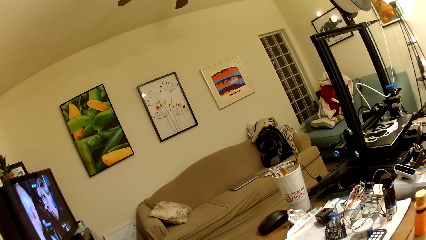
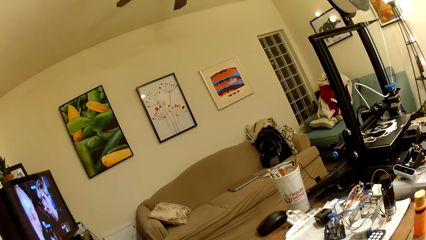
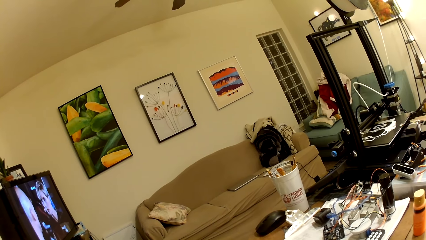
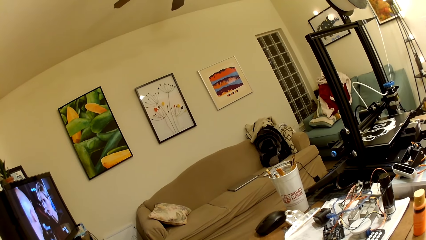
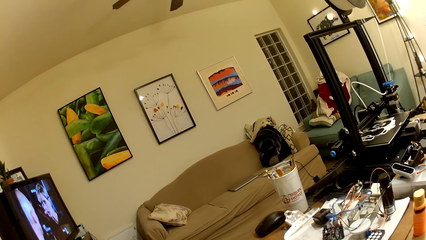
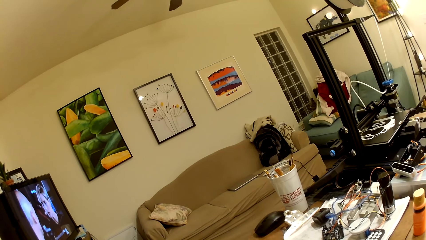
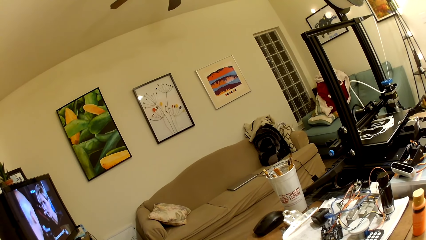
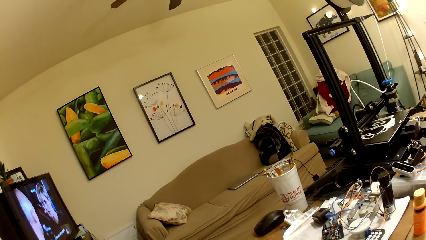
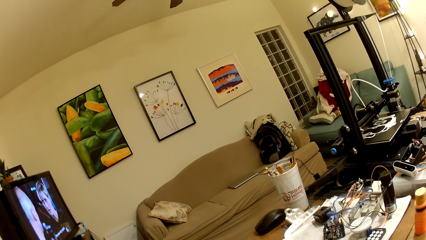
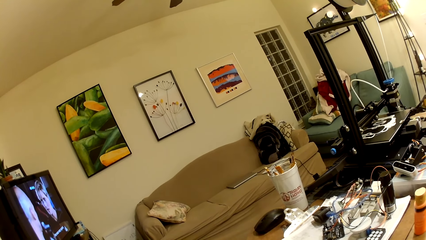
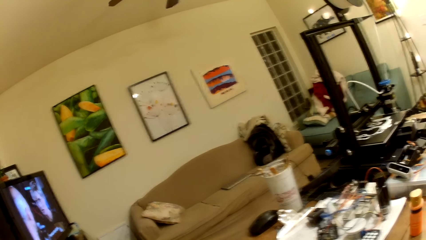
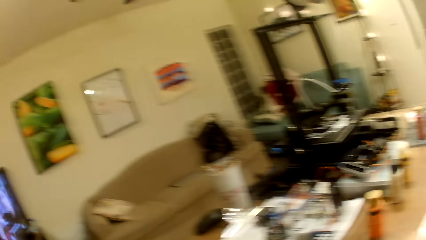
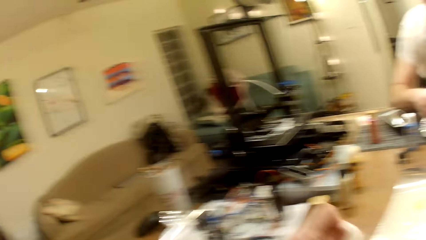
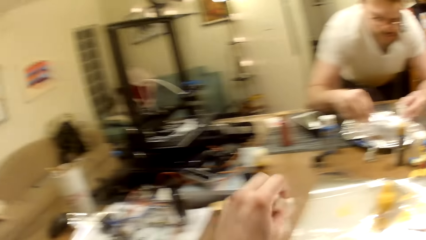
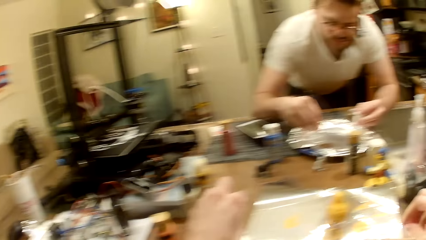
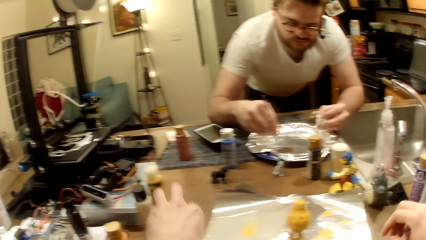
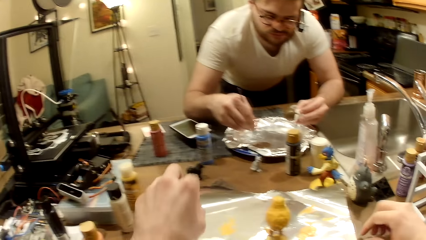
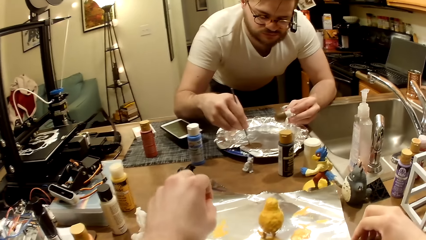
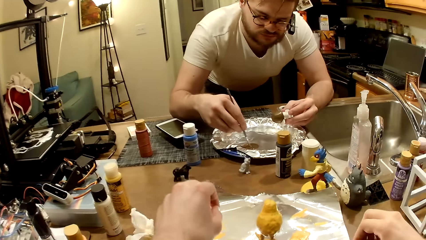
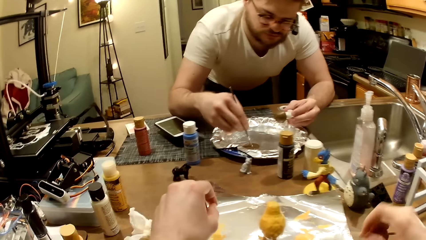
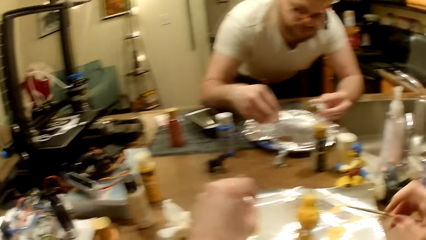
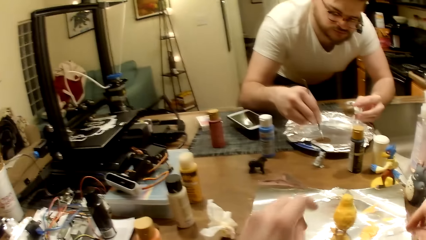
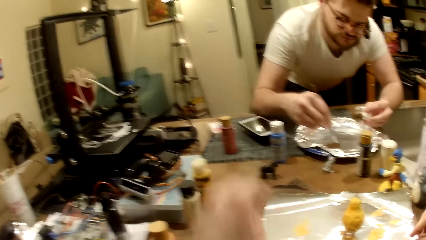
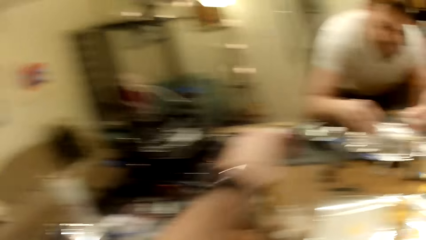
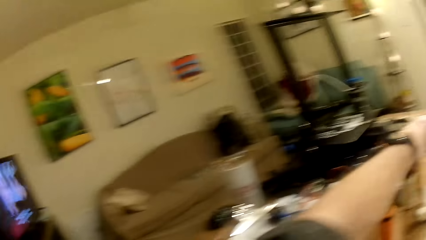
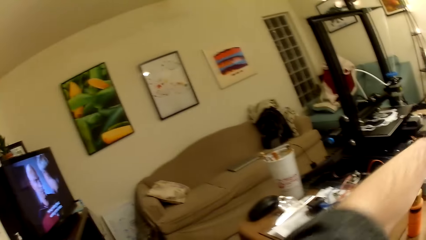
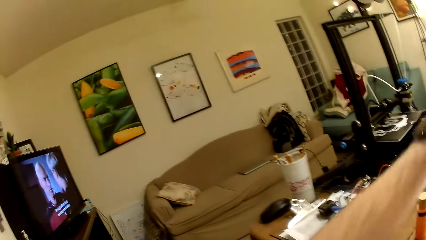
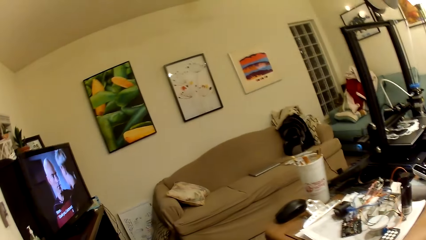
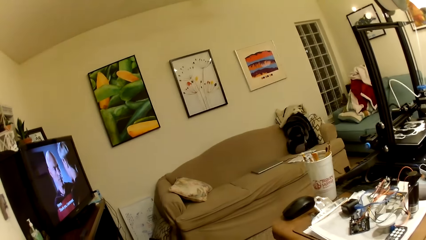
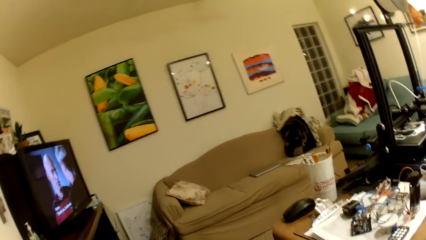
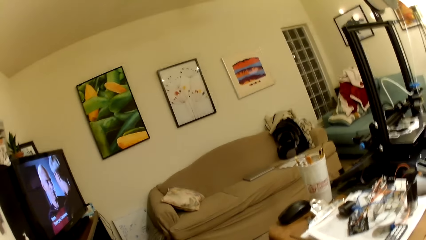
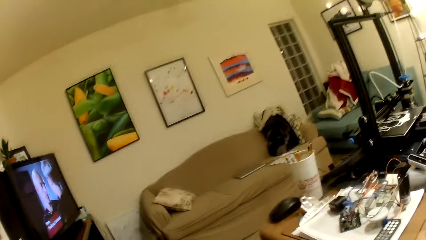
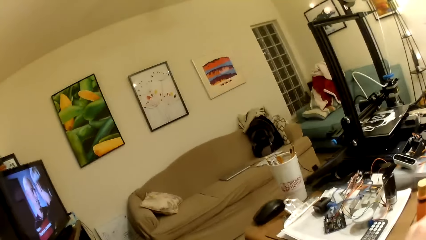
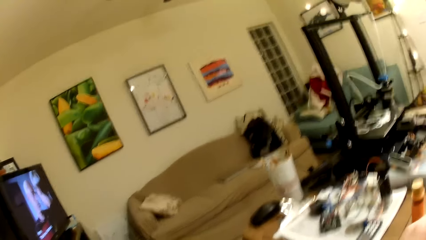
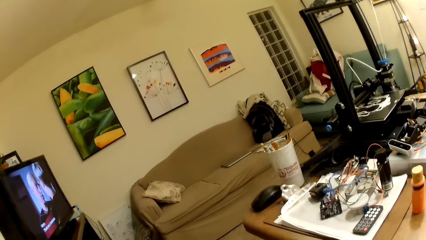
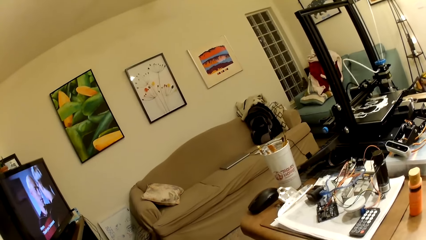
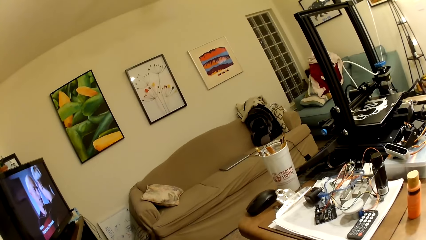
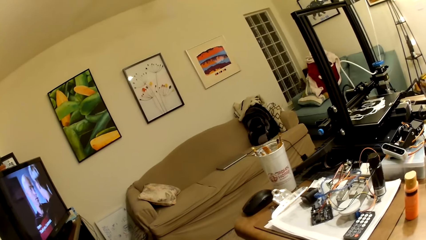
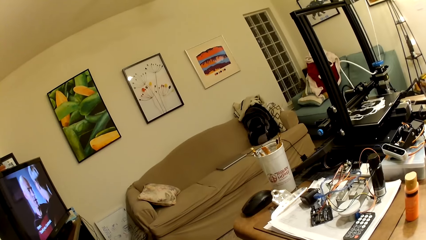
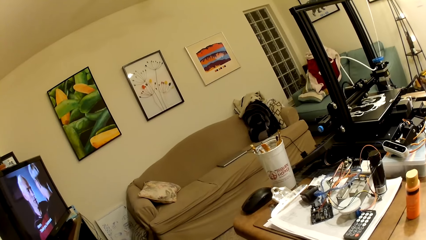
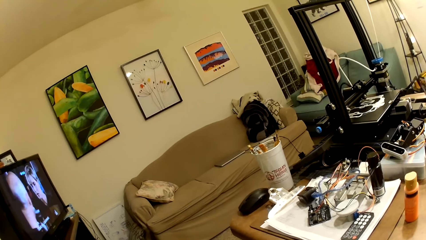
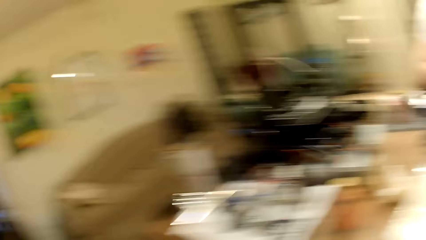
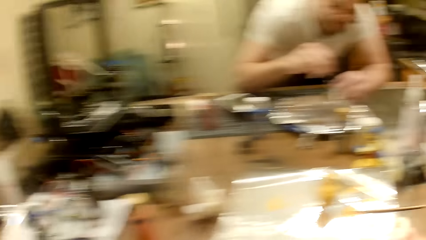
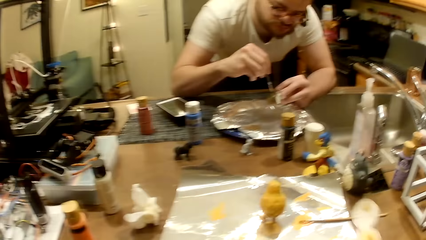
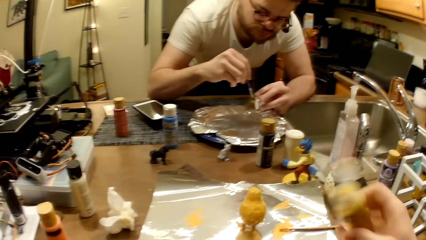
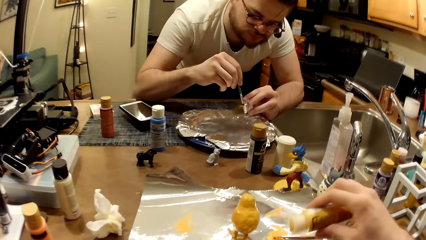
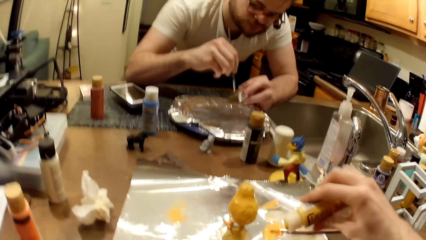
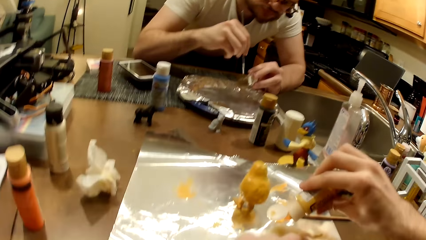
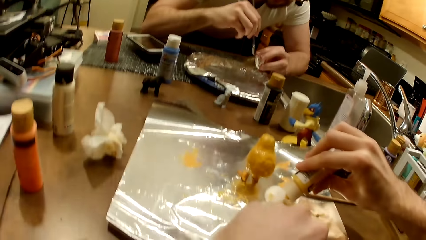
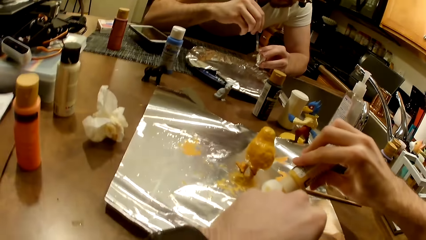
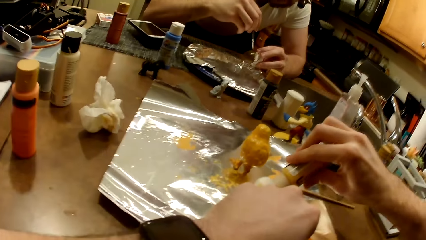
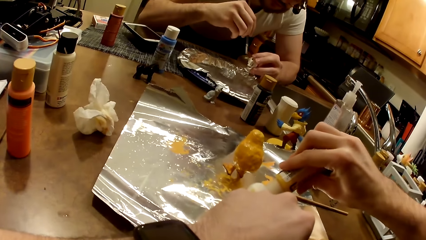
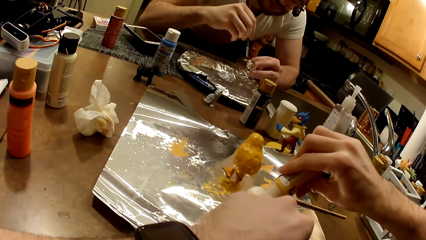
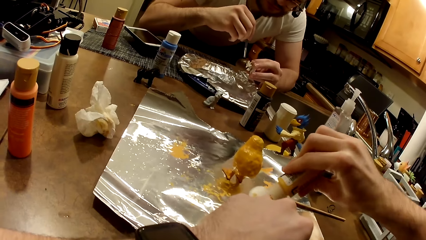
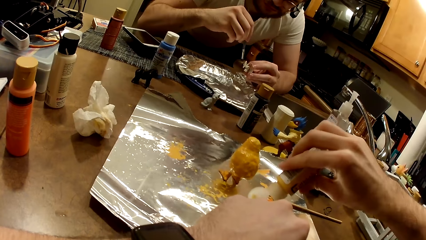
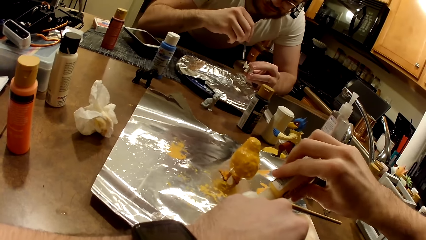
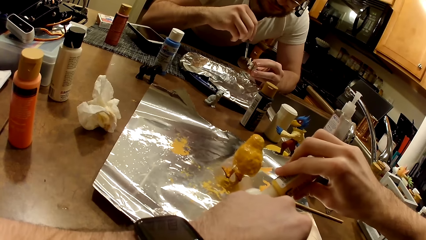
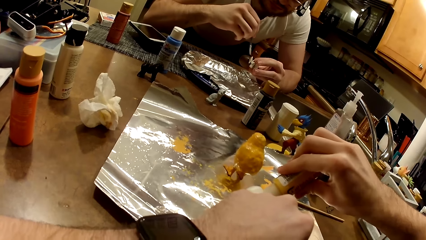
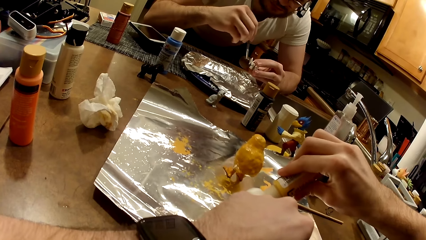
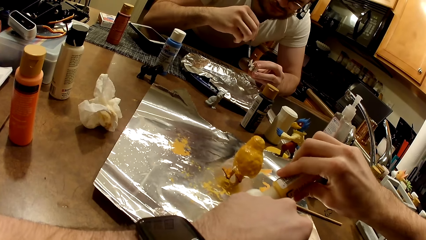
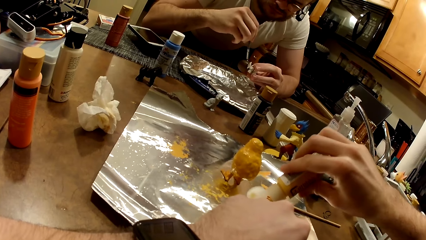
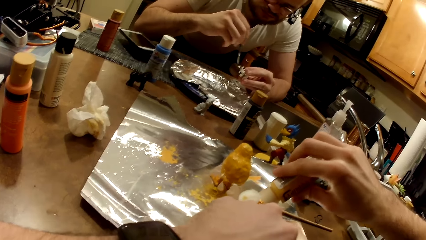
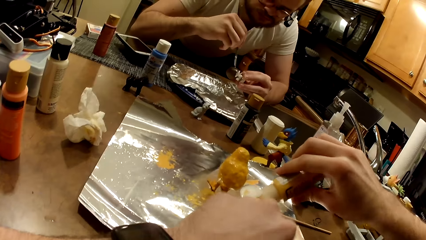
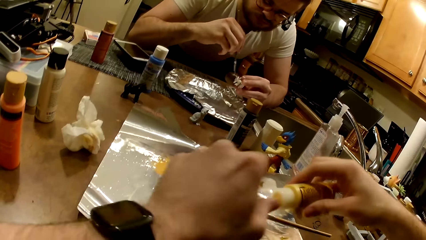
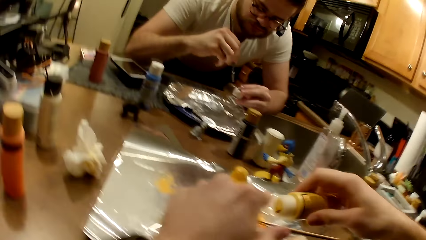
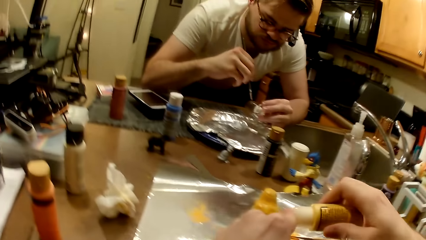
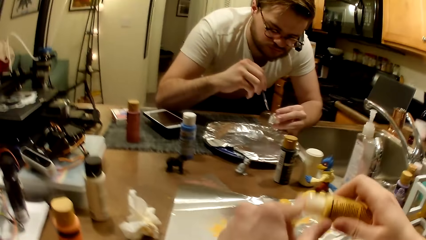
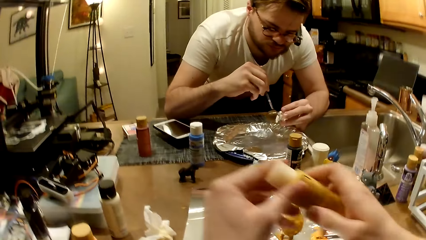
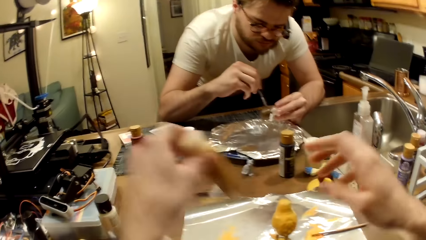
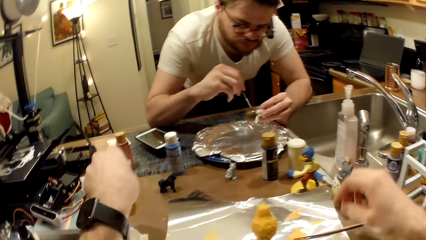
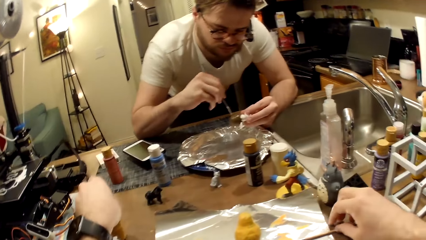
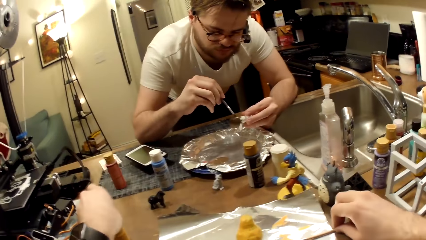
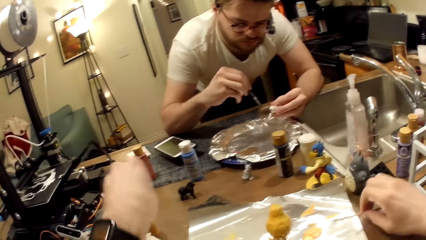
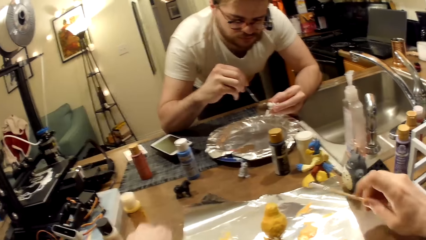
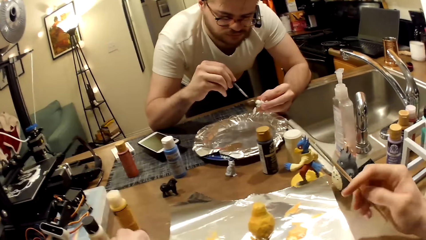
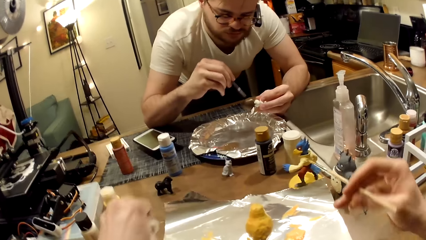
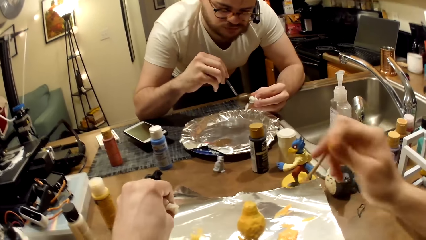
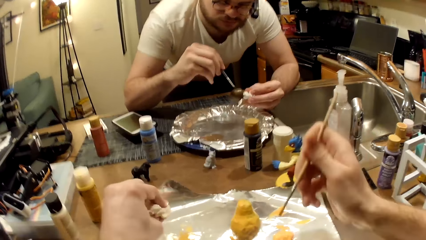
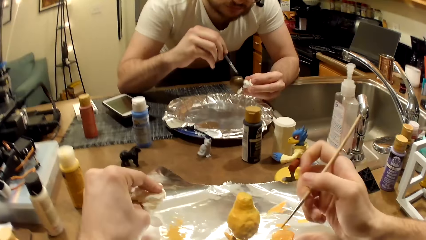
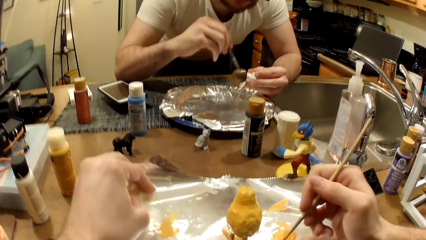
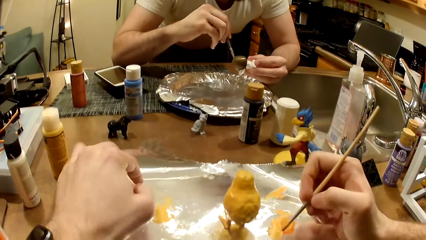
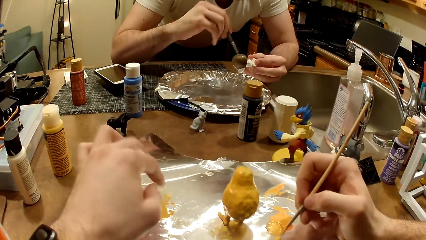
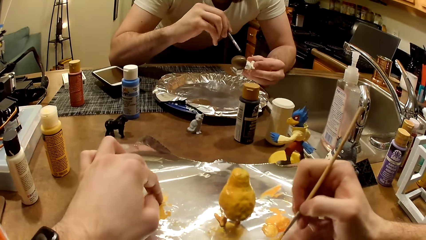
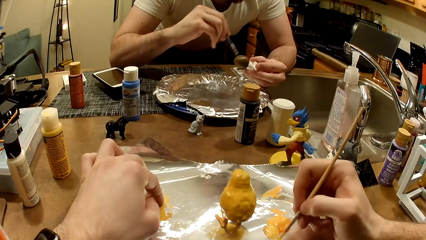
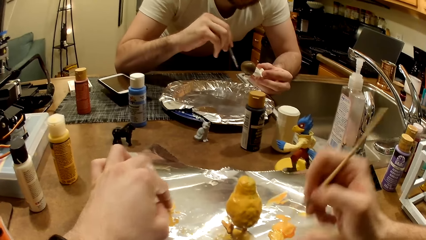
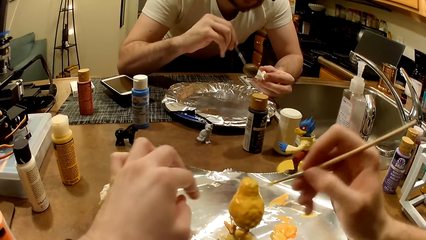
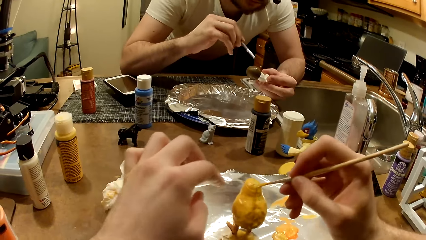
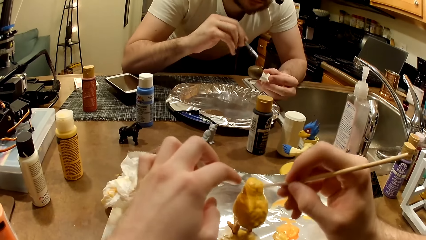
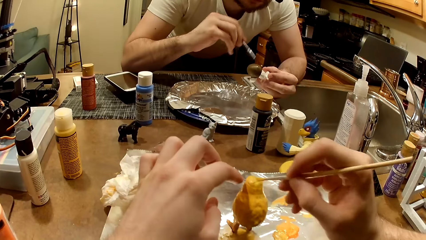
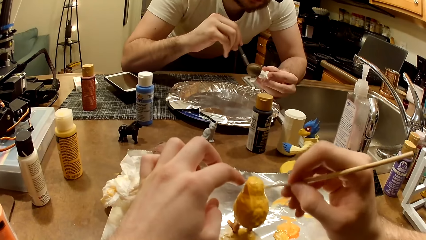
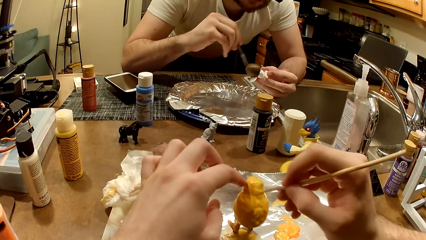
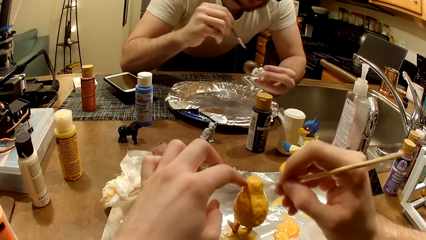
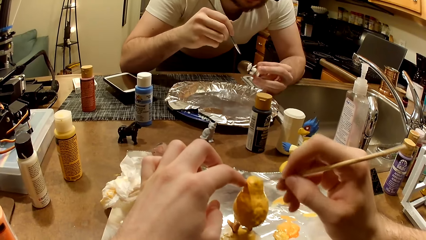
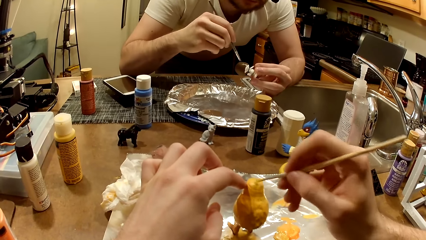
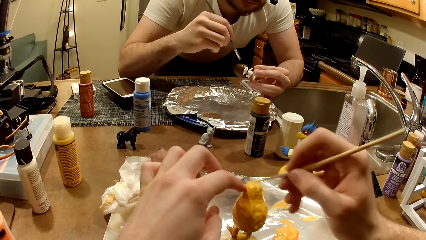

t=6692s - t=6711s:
The camera wearer places the paper towel on the table. He picks the paint bottle from the table with his left hand. He looks around the room. A man paints the action figure in his left hand with the paintbrush. The camera wearer pours paint from the paint bottle on the foil paper. He covers the lid of the paint bottle with his left hand. He picks the paintbrush from the table with his right hand and drops the paint bottle on the table with his left hand. He takes paint from the foil paper with the paintbrush in his right hand. He mixes the paint. He paints the action figure on the table with the paintbrush.
